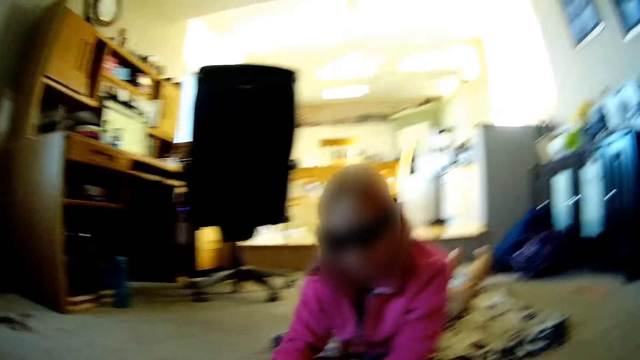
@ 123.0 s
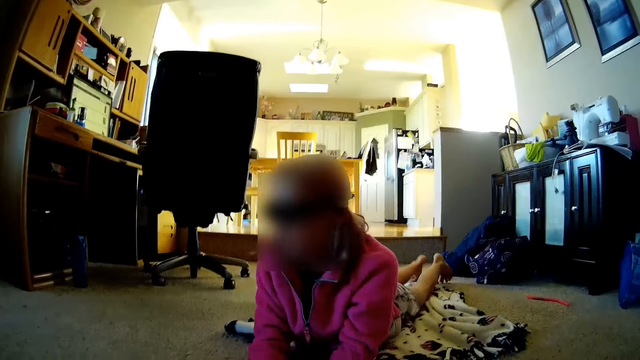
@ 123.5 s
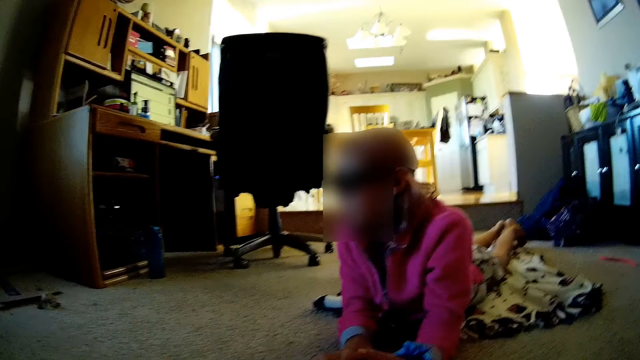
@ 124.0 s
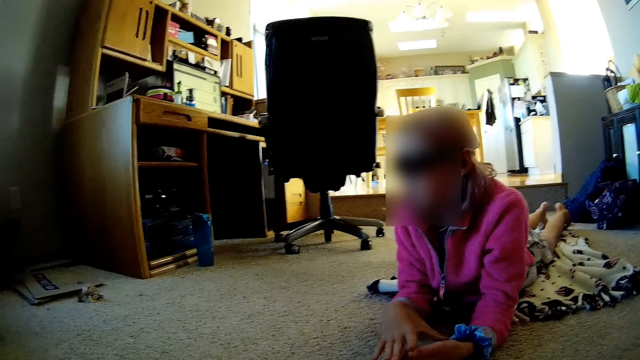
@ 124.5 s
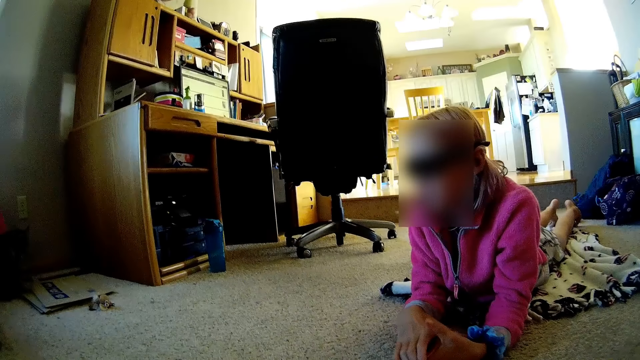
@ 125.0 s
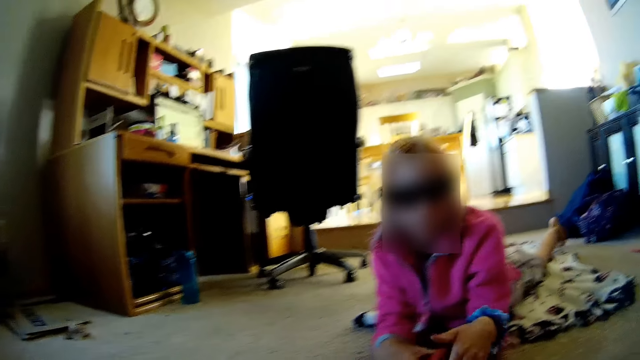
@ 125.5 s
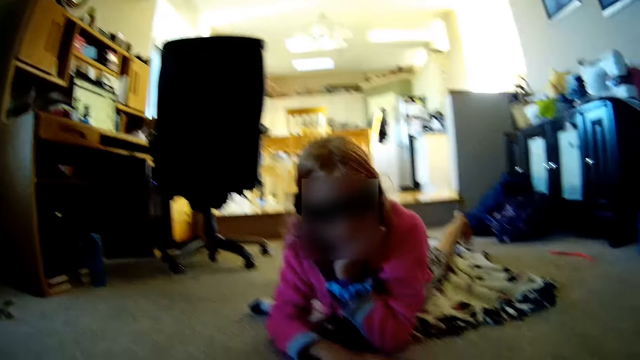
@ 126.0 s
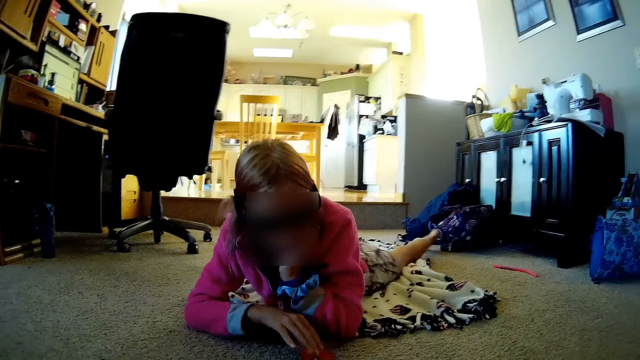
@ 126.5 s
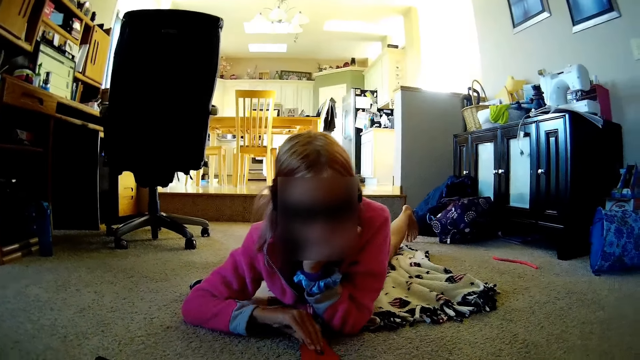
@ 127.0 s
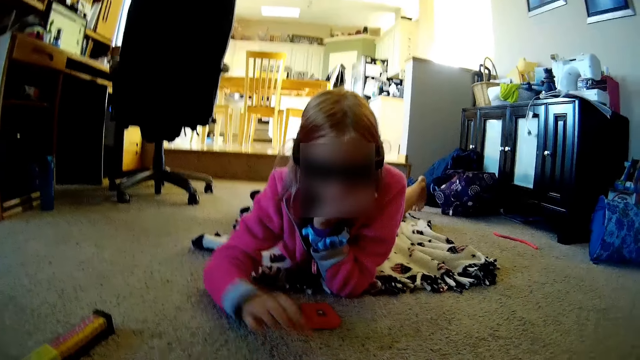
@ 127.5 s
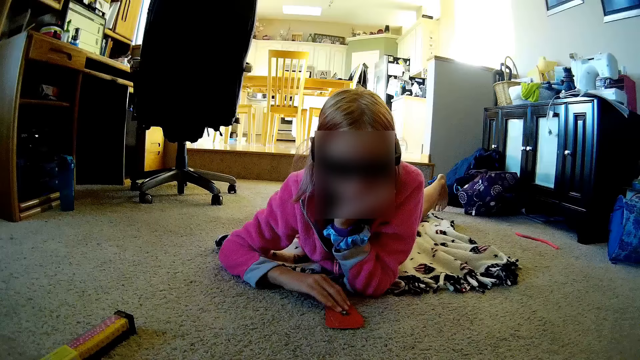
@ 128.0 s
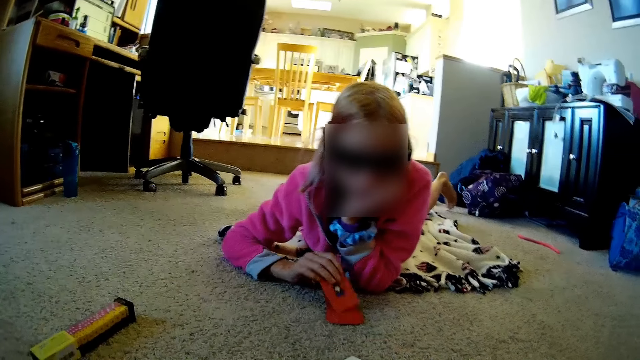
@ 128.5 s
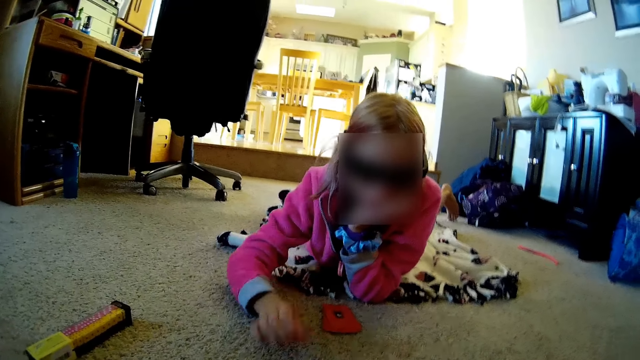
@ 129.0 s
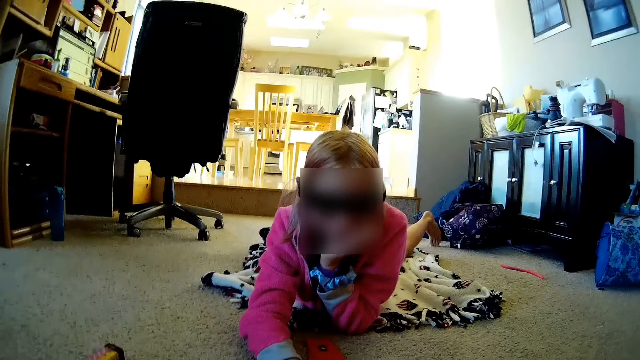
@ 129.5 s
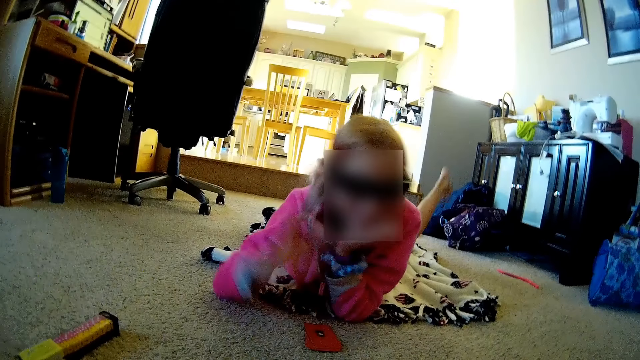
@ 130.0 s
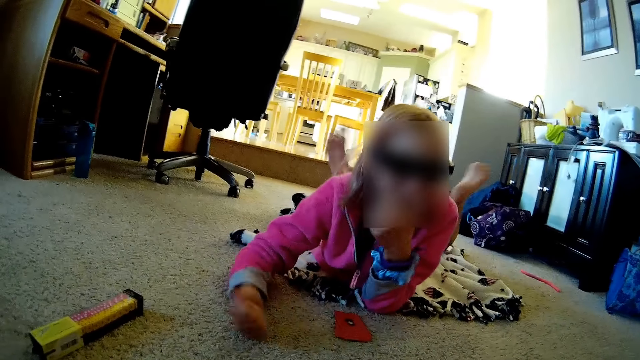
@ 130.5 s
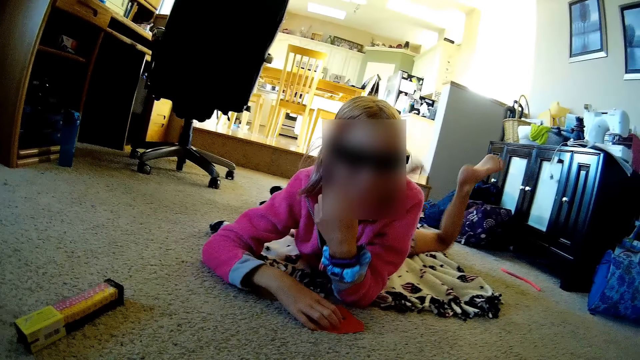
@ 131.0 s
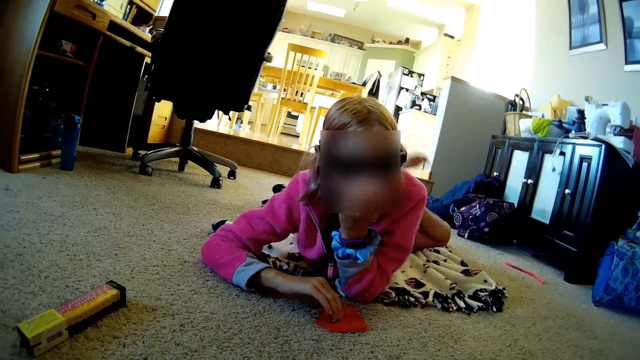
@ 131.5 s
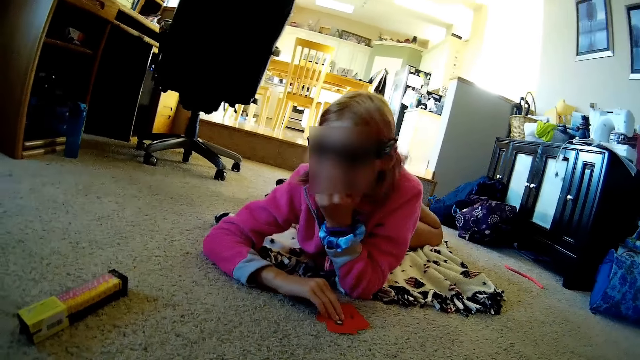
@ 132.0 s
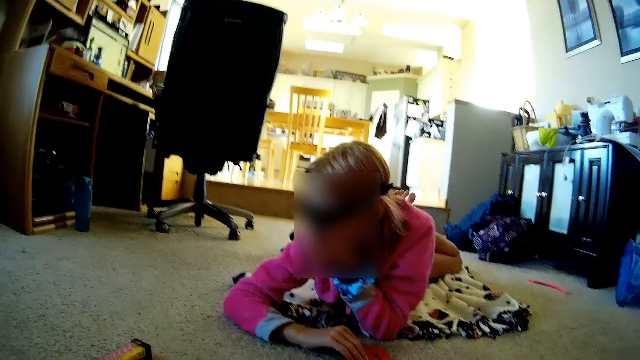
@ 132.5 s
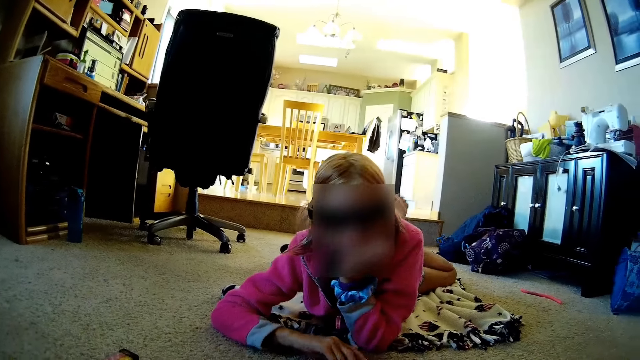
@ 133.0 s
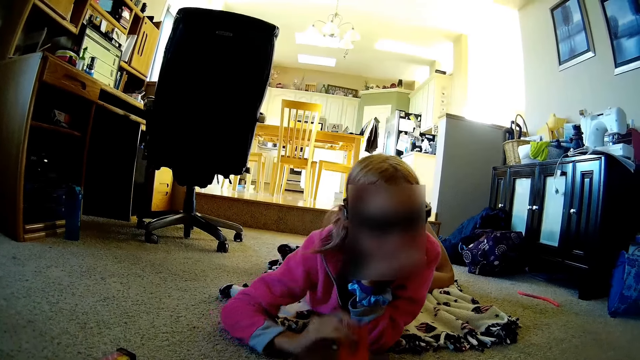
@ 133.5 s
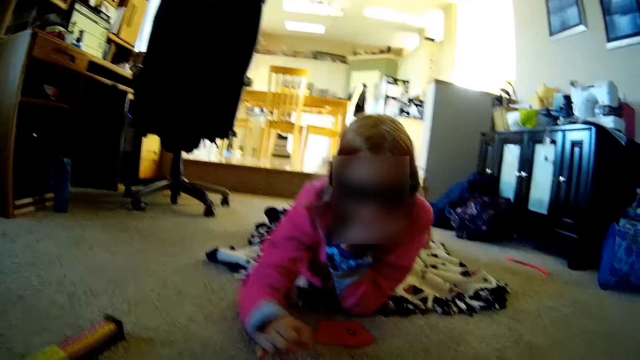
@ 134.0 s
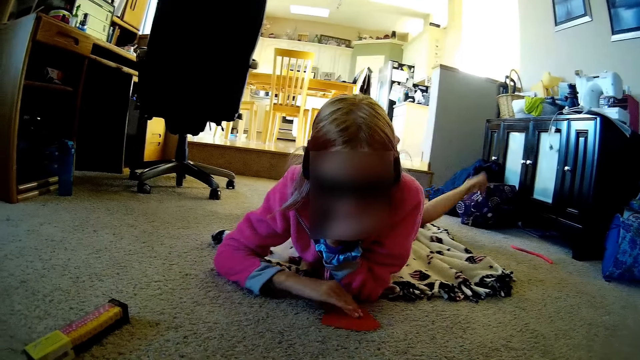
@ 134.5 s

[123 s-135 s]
The camera wearer talks with a lady. The lady plays the poker game. The lady talks with the camera wearer. The camera wearer talks with the lady.

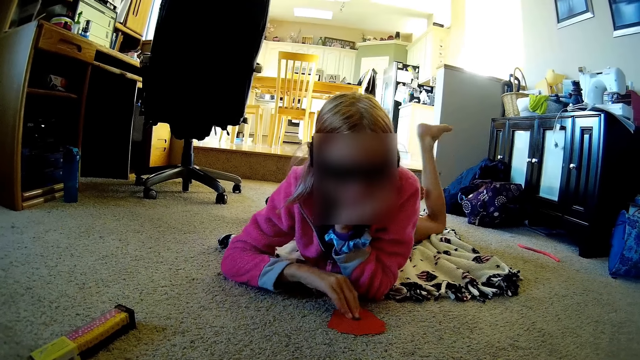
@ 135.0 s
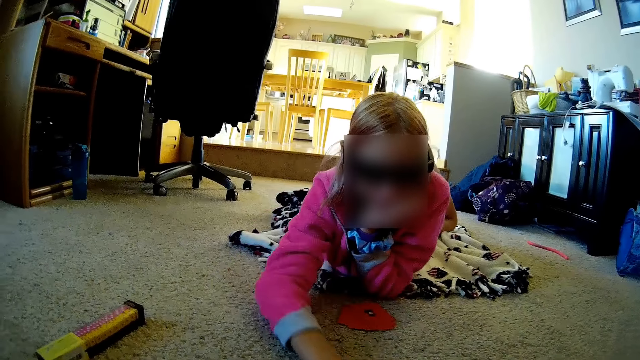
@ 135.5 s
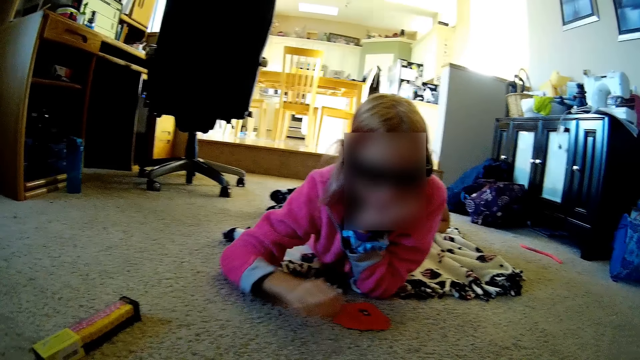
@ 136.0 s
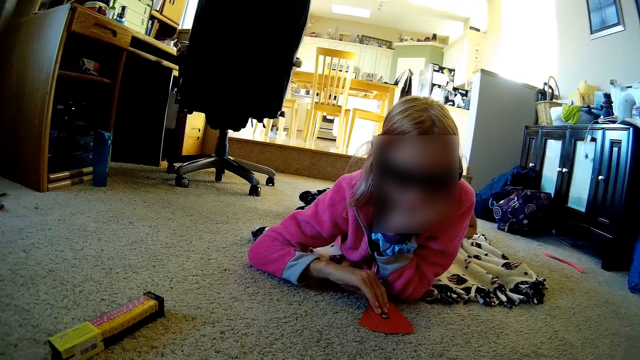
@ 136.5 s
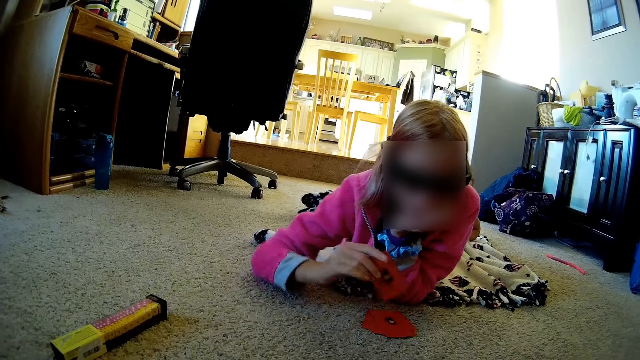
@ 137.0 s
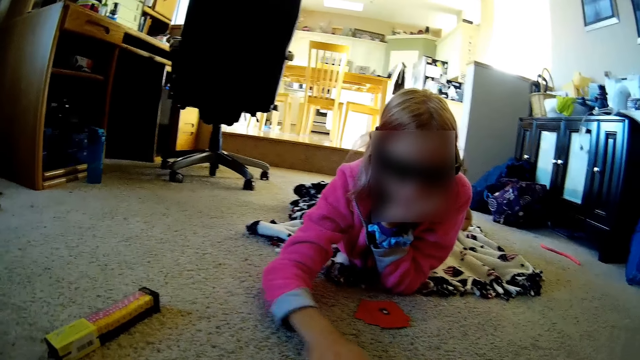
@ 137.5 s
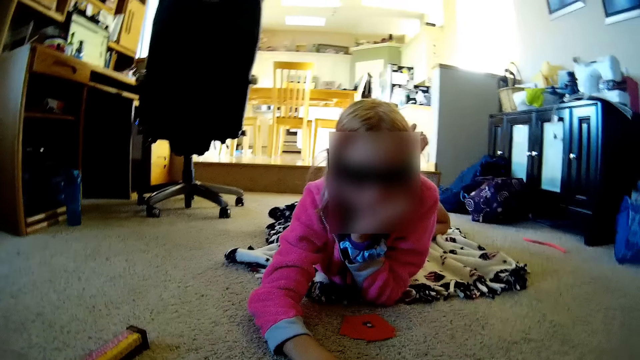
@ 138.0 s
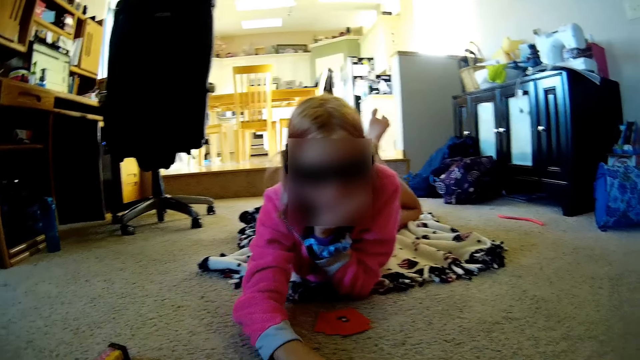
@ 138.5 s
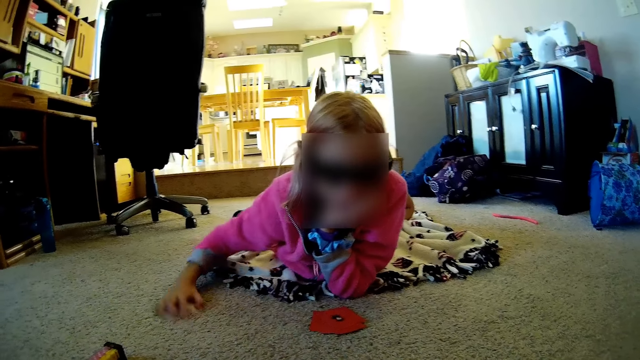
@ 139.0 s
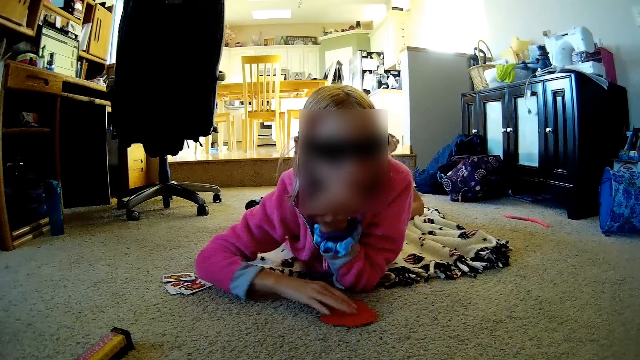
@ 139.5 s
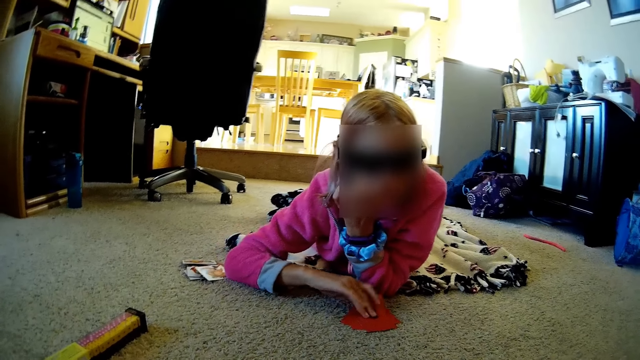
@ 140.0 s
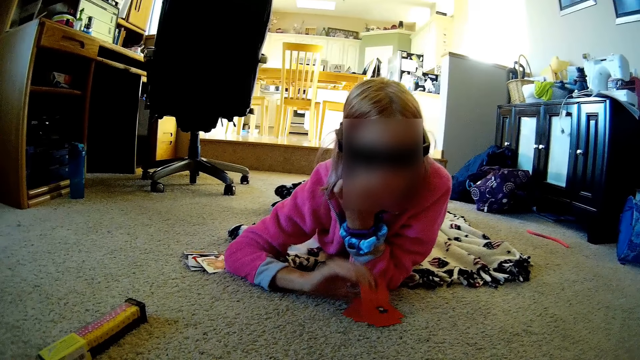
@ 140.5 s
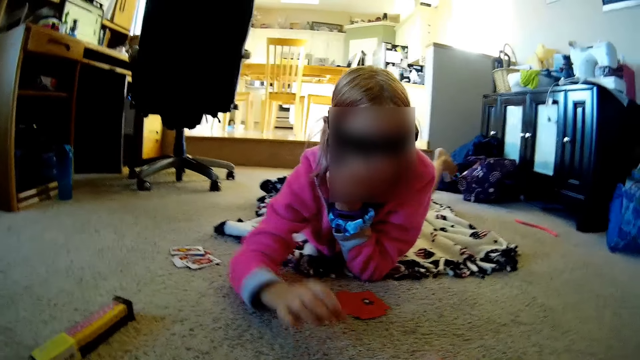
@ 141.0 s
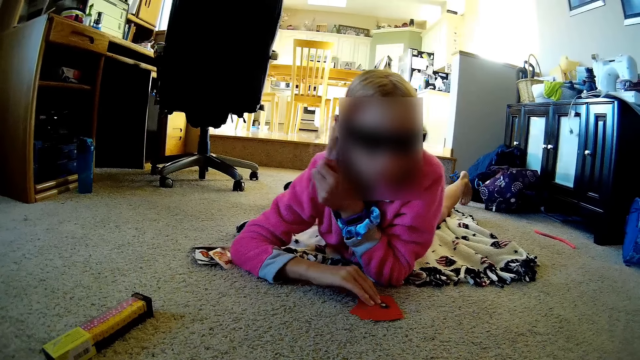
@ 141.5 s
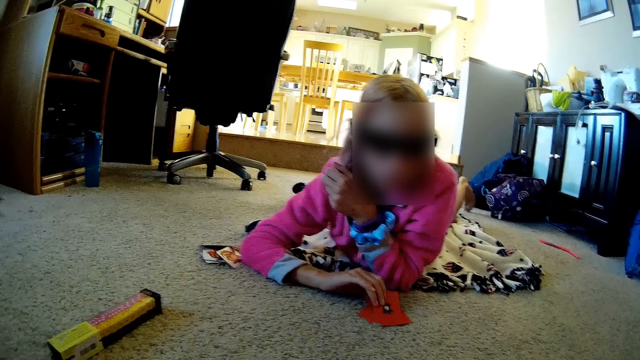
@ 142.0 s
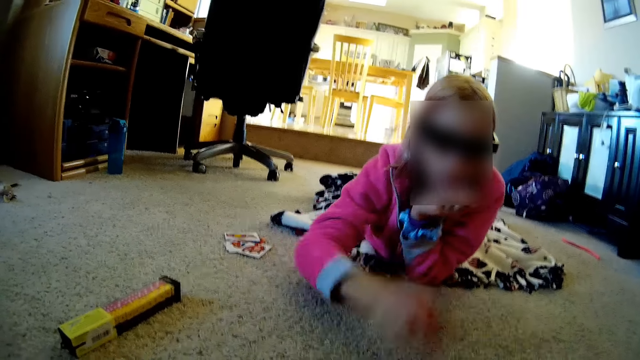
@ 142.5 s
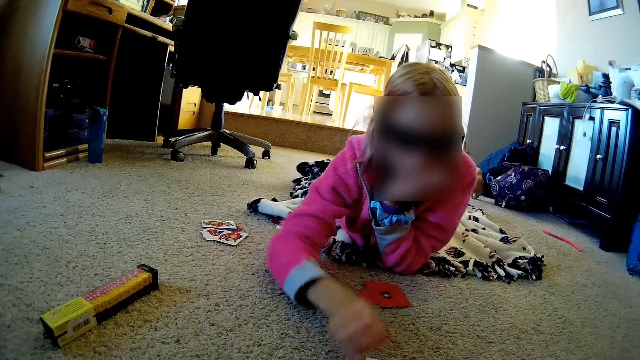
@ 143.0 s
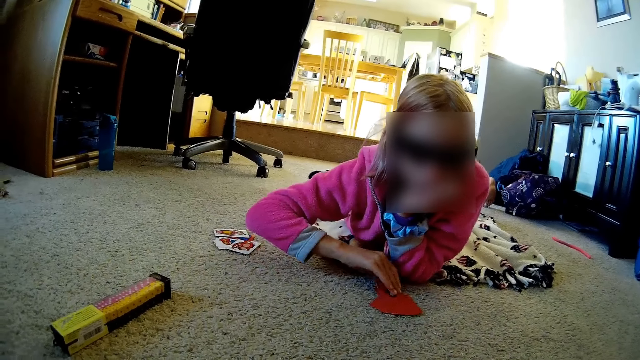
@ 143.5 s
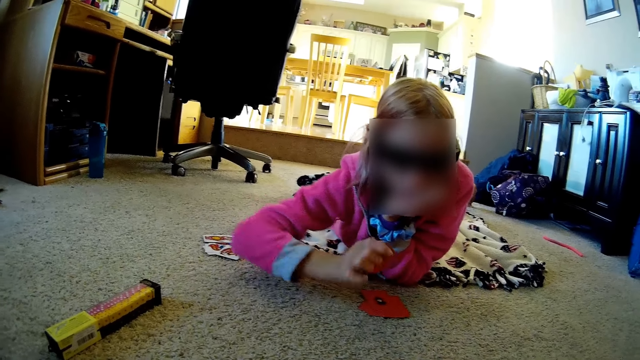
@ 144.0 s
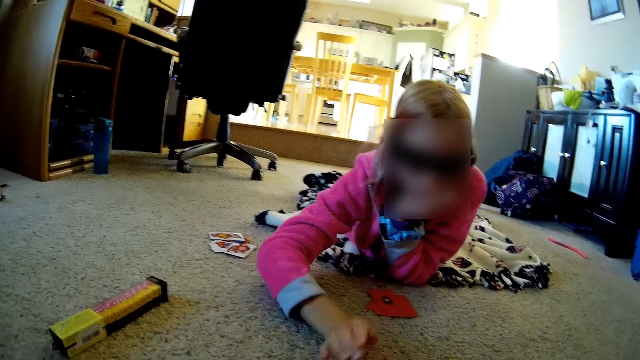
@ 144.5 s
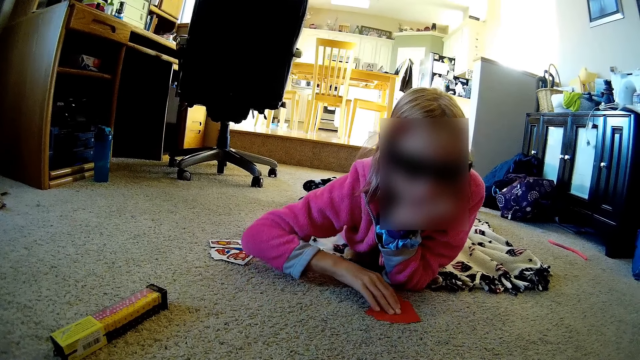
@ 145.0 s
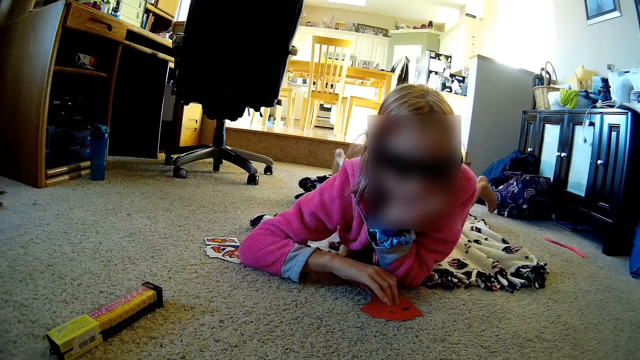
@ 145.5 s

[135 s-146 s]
A lady plays a card game. She plays the card game repeatedly.
